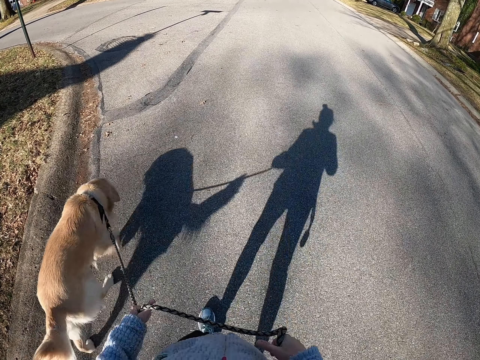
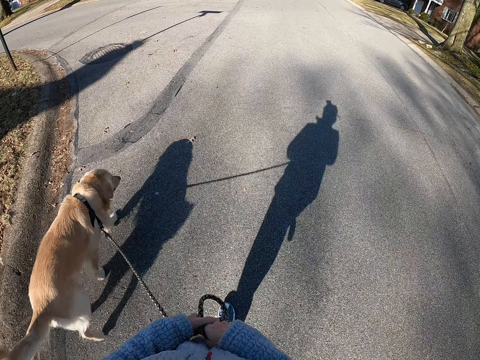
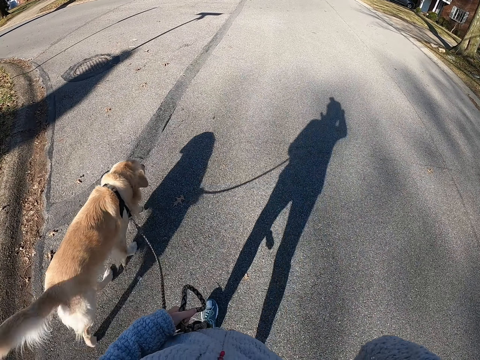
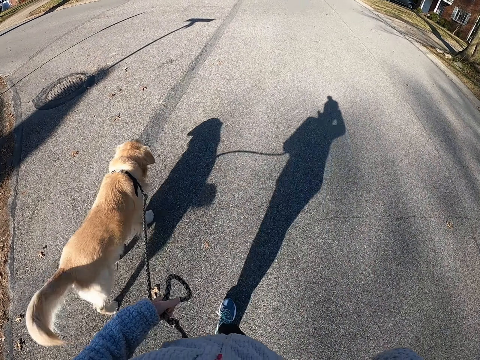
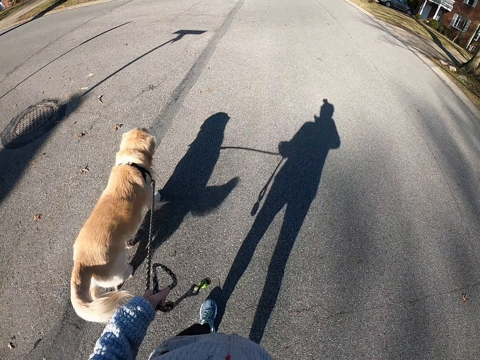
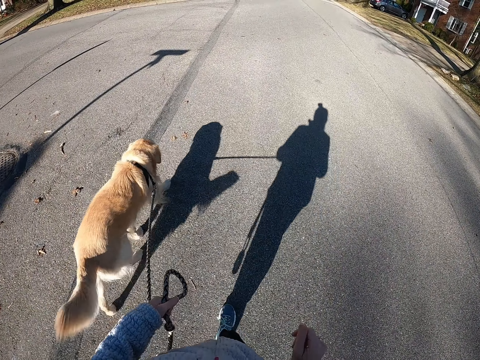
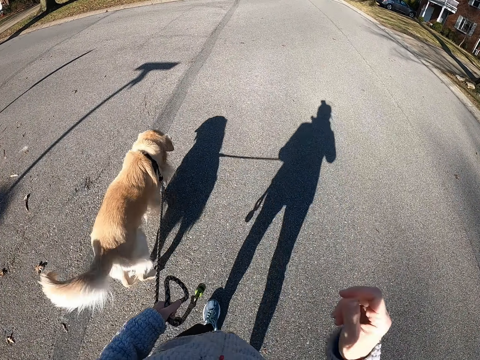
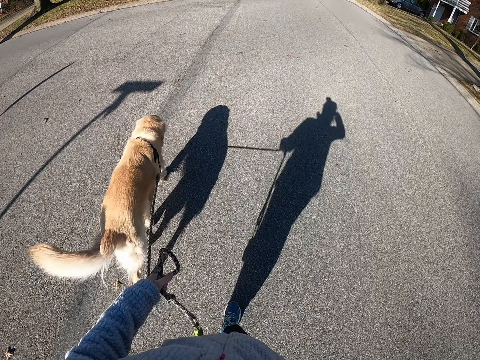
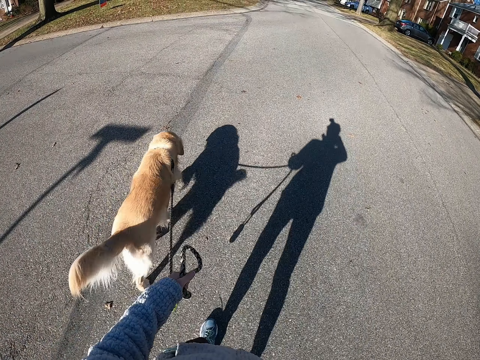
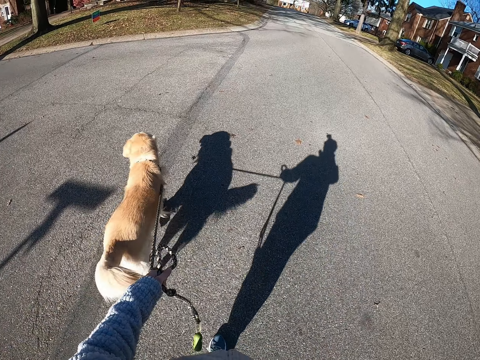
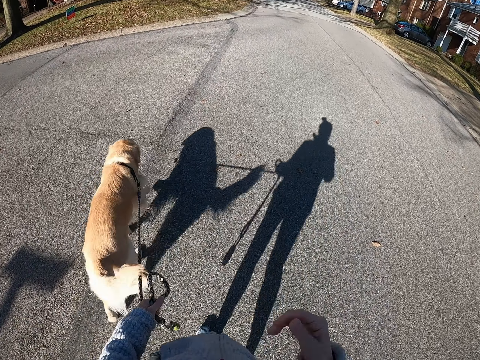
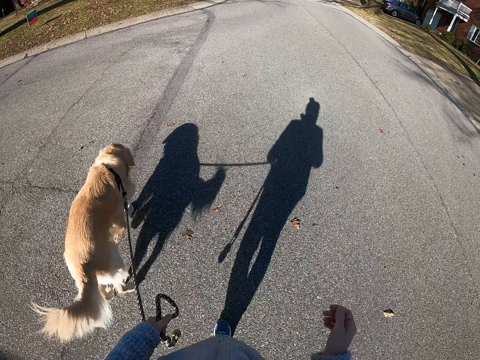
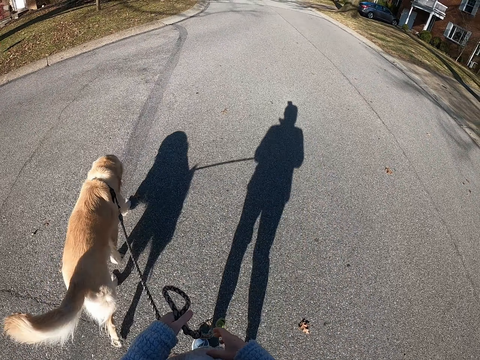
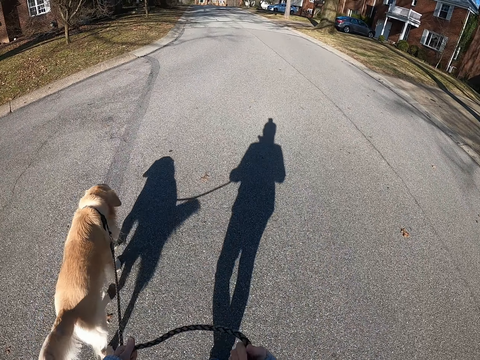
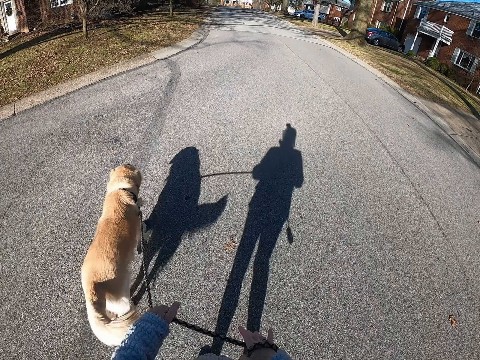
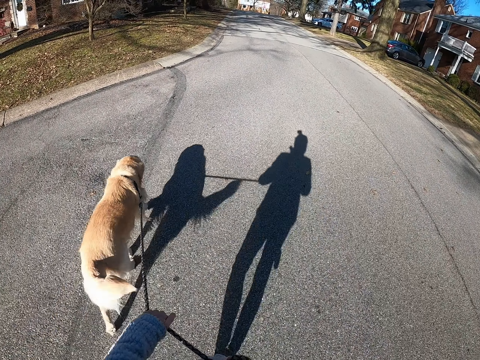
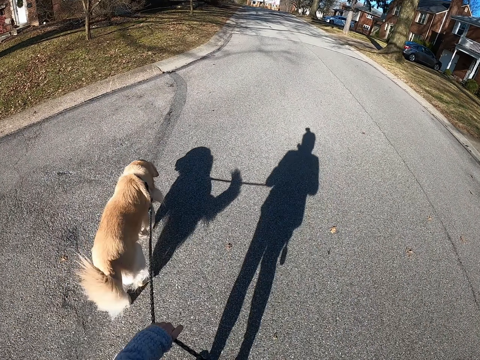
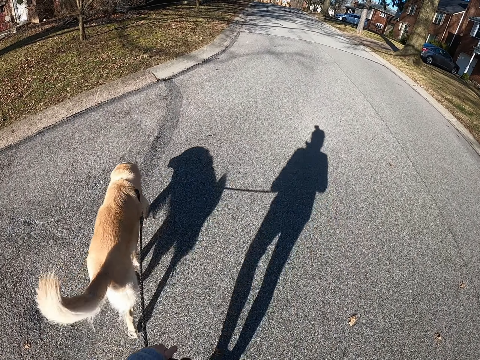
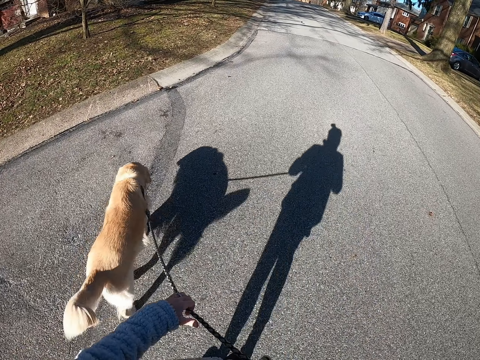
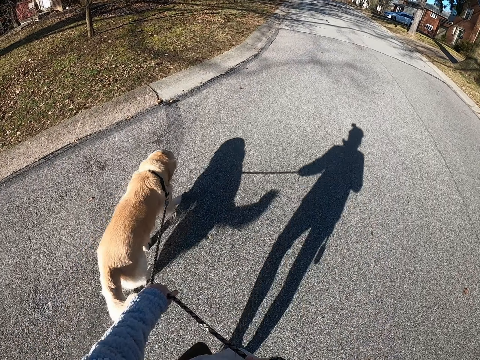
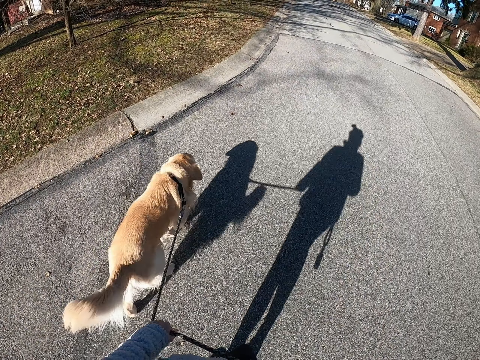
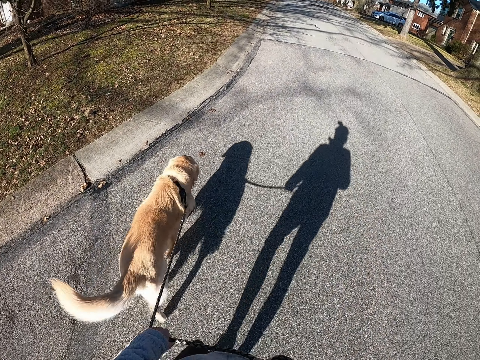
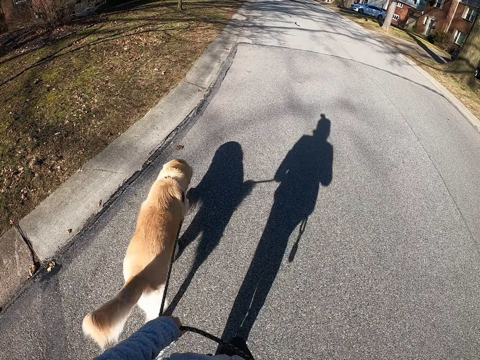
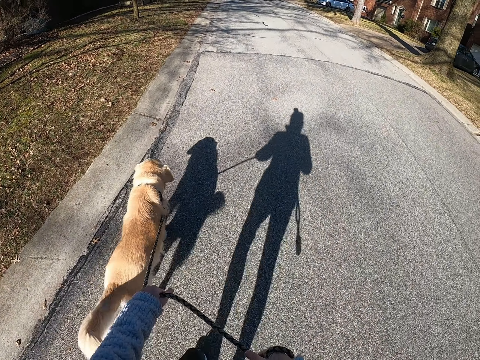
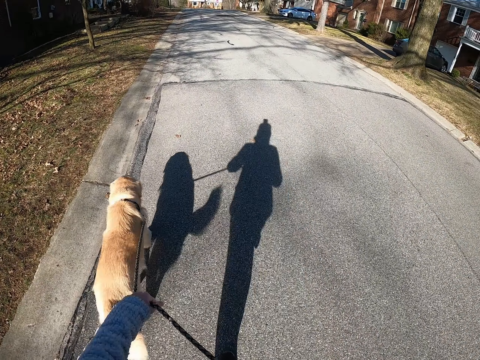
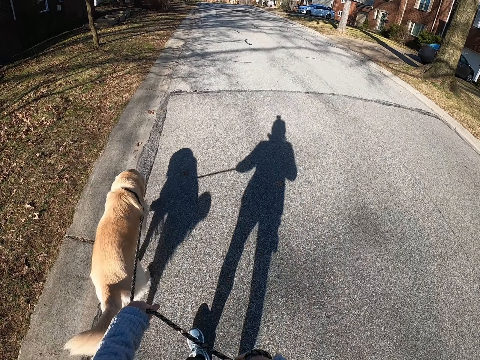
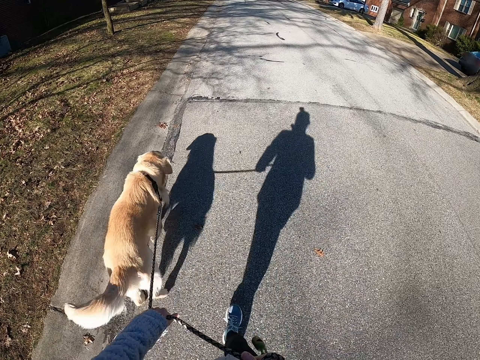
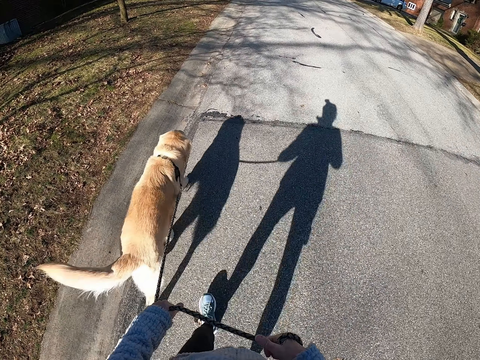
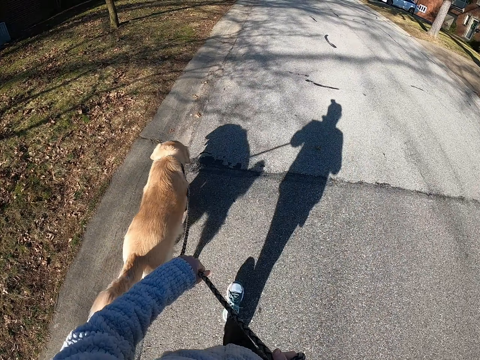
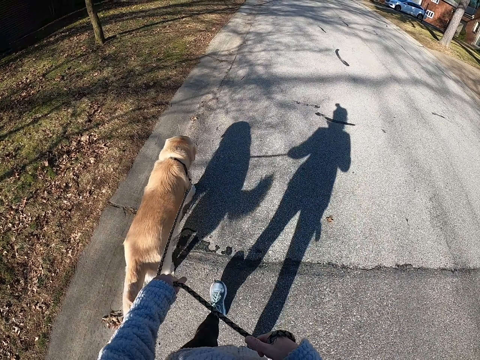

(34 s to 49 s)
The camera wearer lifts up the right hand. They hold the dog leash with the left hand. They do something with the hand. They walk on the road with the dog. They walk the dog, roll the leash on the right hand, and hold the dog leash with both hands.

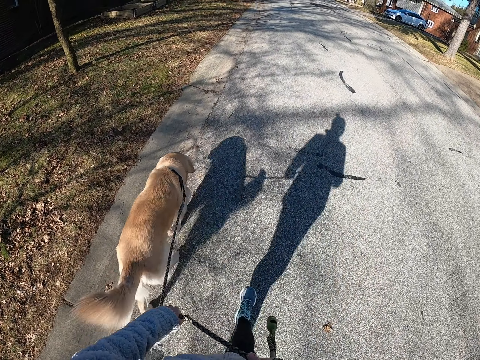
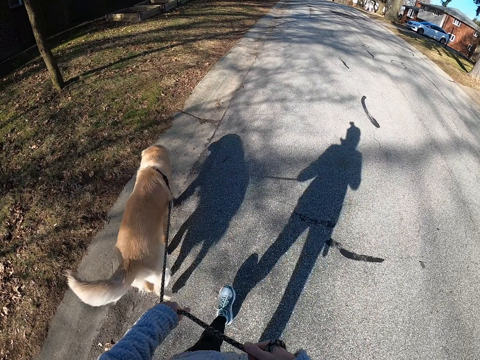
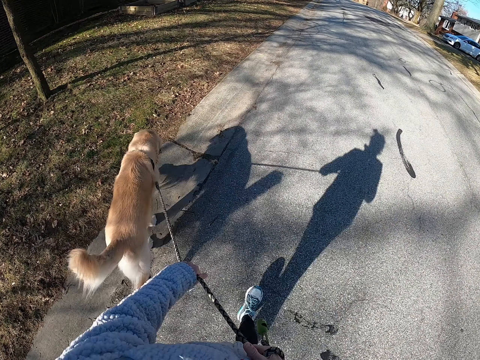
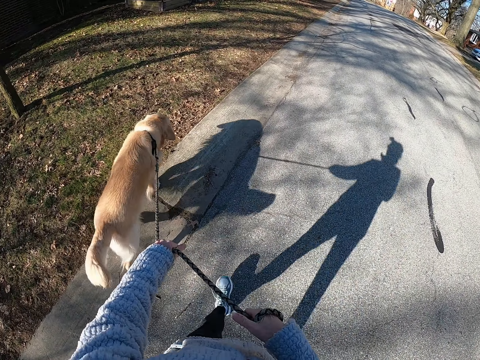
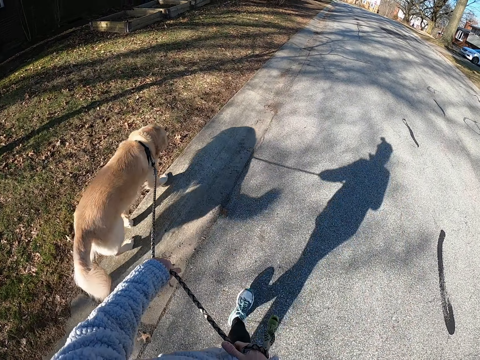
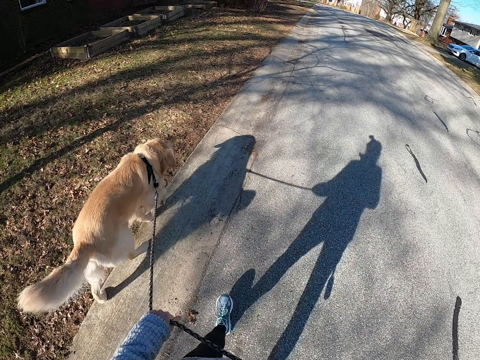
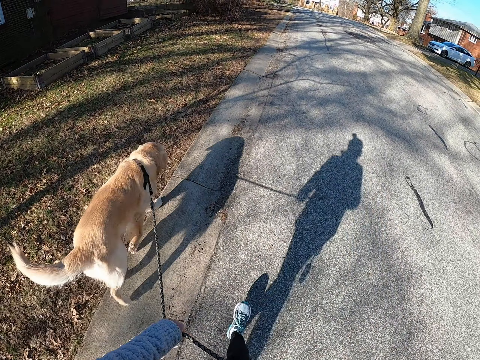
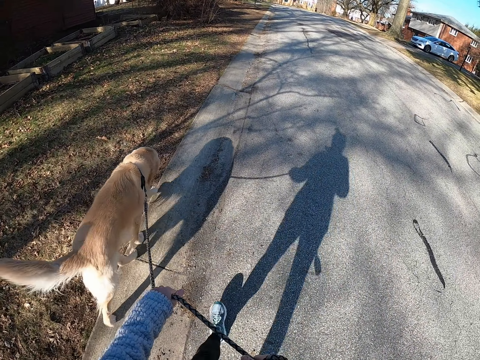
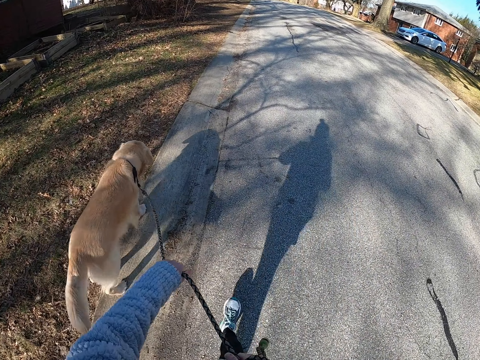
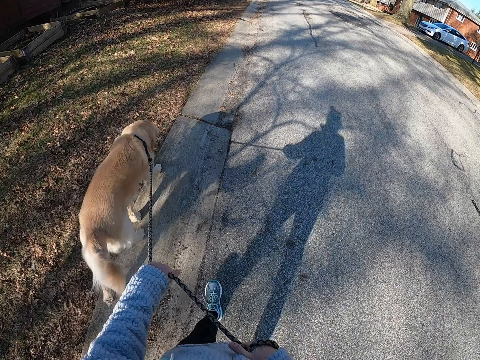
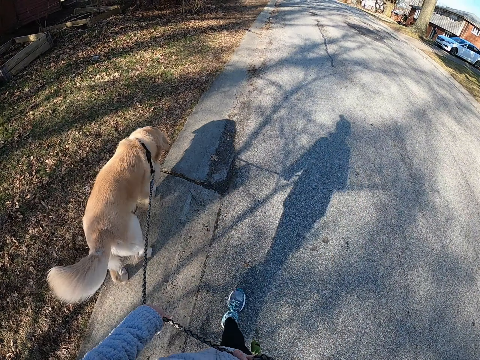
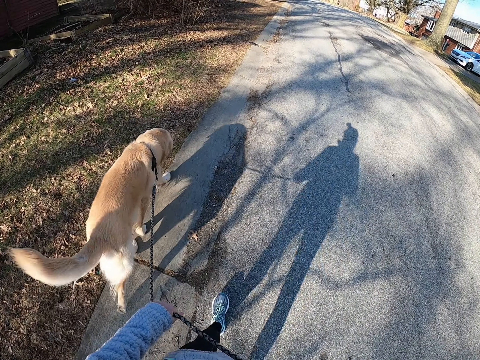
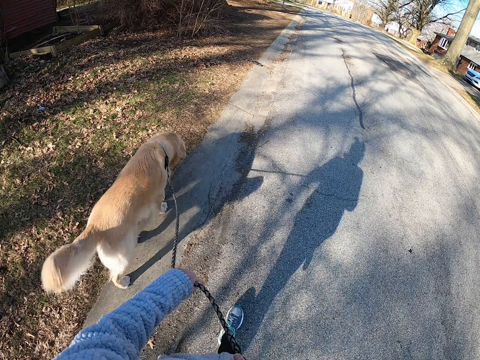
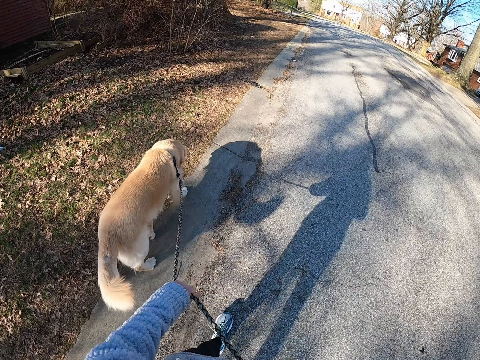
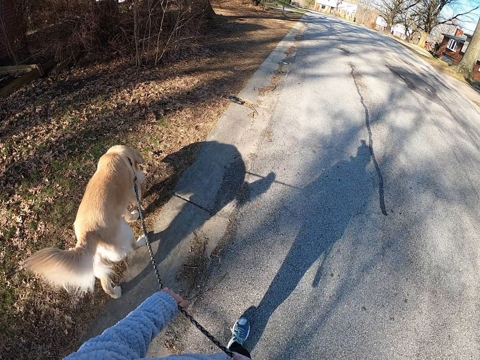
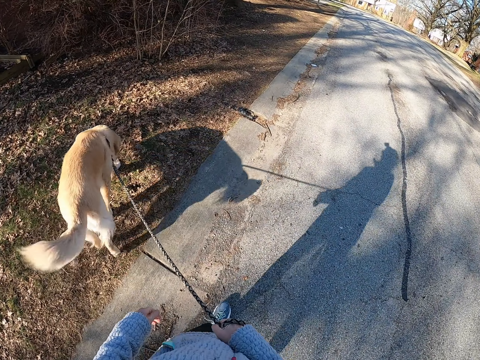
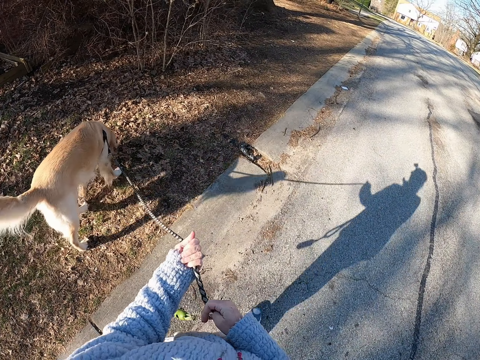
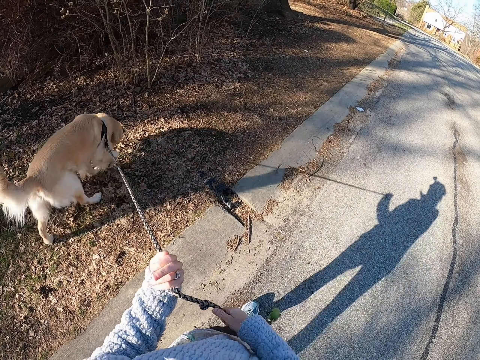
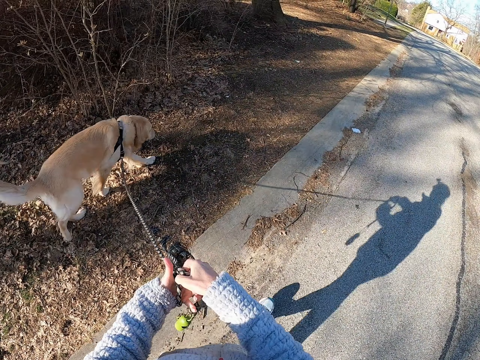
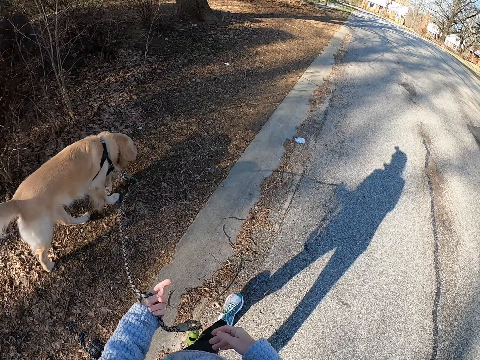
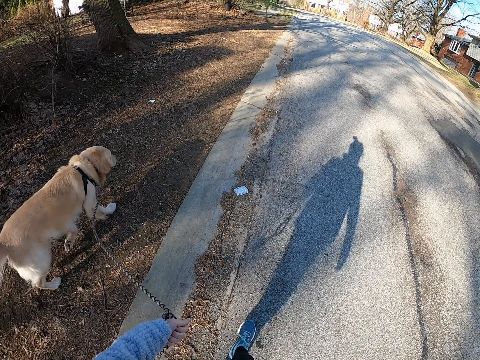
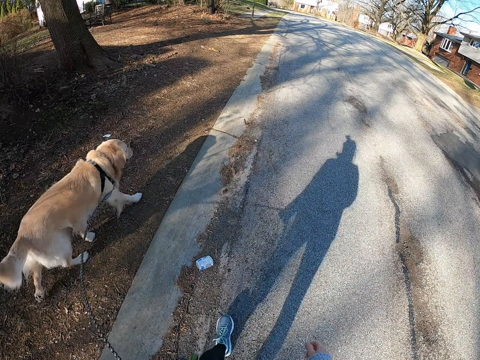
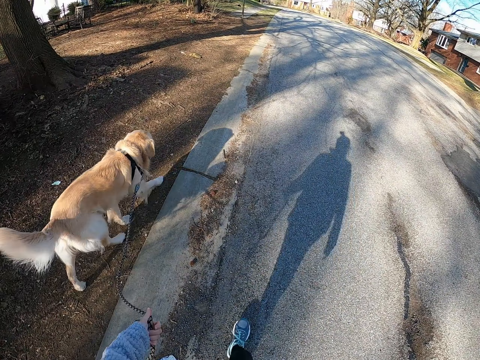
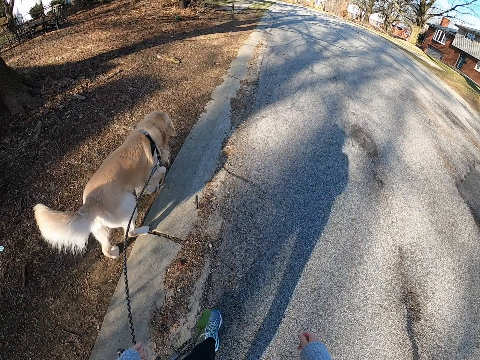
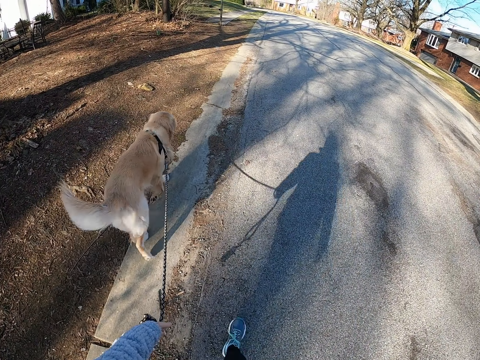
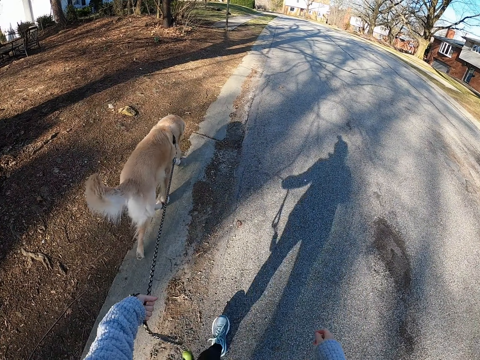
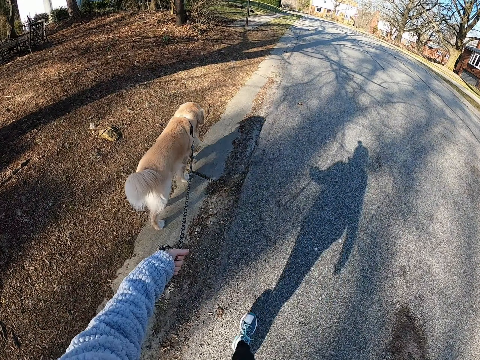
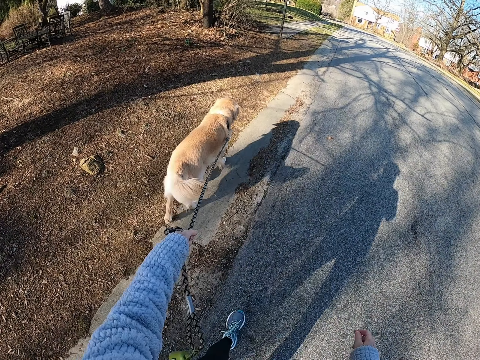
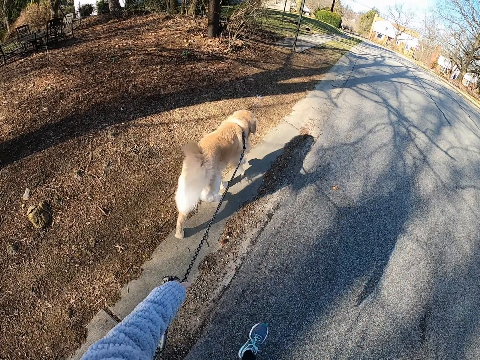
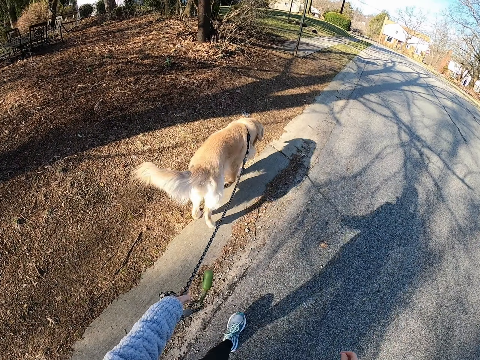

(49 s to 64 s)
The camera wearer looks at the dog, walks the dog, and rolls the leash on the left hand.
